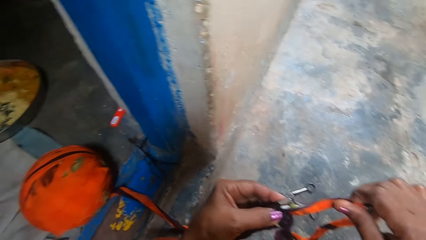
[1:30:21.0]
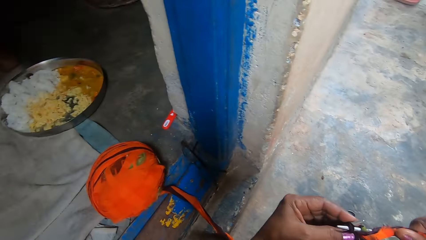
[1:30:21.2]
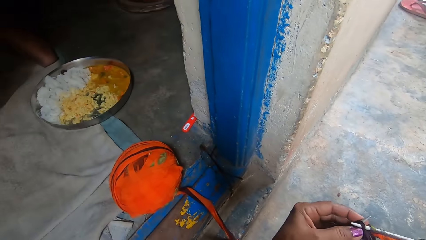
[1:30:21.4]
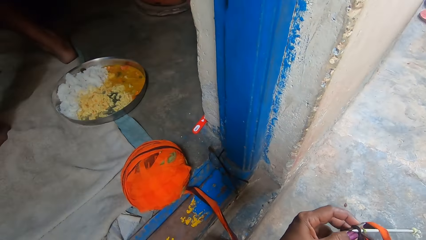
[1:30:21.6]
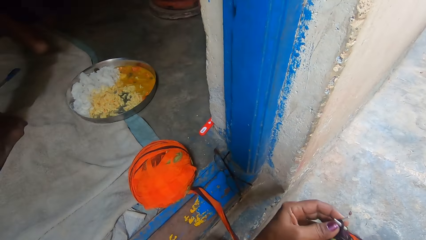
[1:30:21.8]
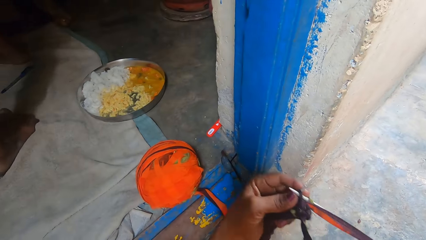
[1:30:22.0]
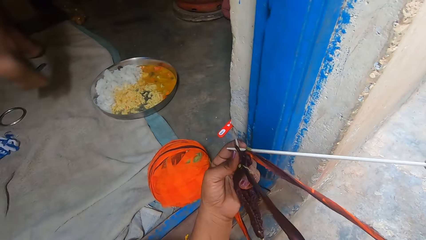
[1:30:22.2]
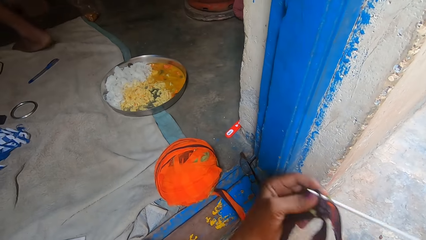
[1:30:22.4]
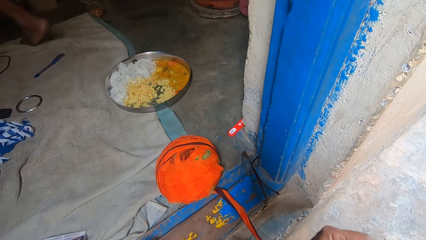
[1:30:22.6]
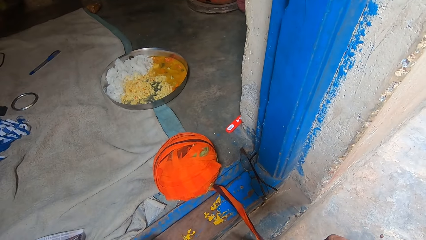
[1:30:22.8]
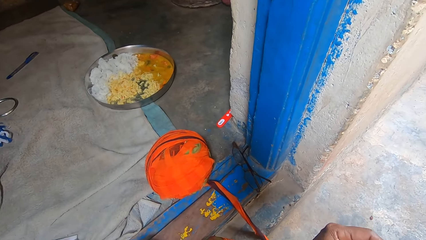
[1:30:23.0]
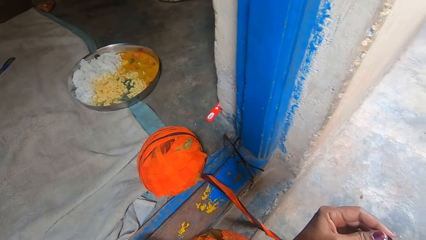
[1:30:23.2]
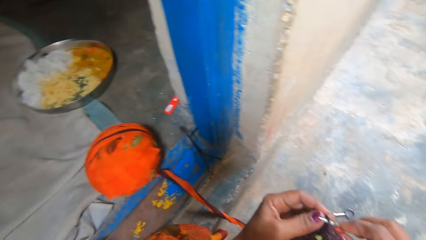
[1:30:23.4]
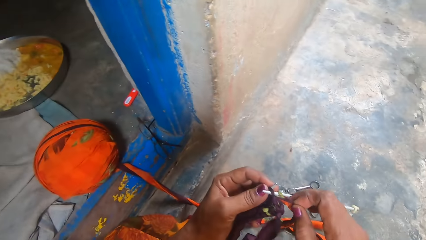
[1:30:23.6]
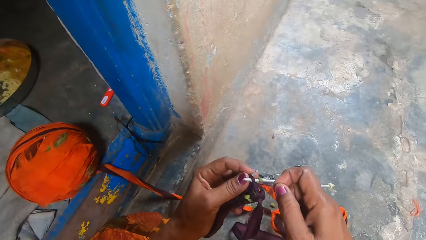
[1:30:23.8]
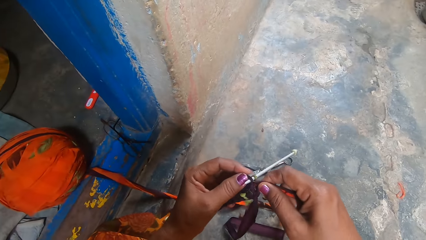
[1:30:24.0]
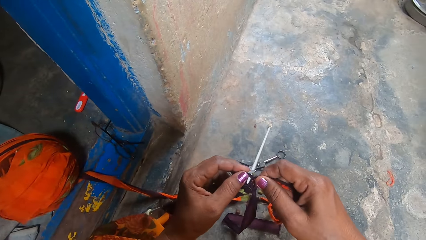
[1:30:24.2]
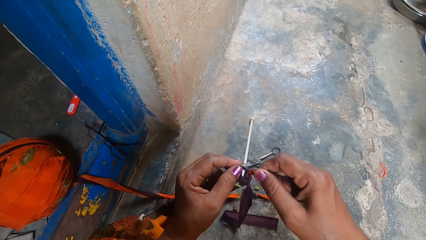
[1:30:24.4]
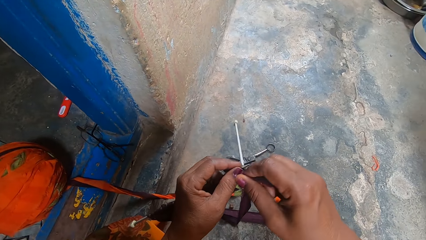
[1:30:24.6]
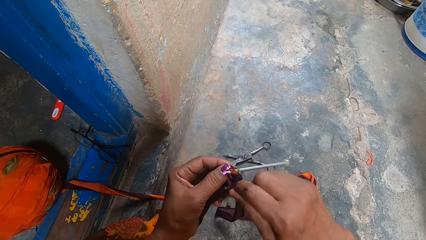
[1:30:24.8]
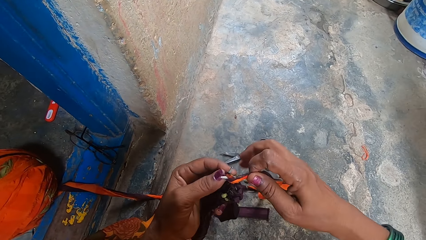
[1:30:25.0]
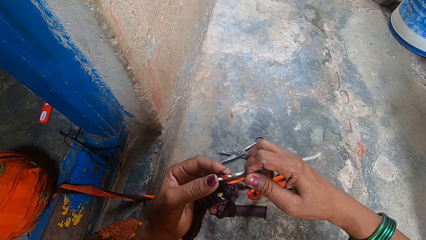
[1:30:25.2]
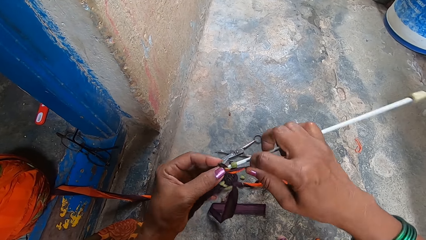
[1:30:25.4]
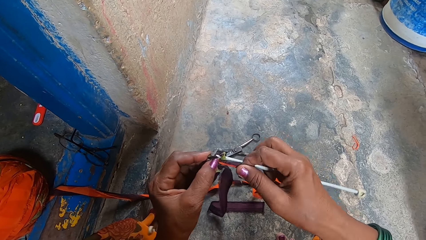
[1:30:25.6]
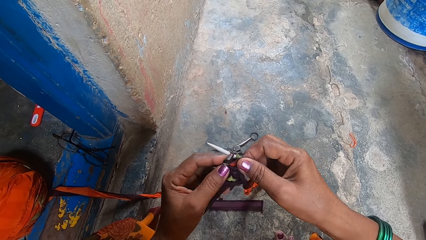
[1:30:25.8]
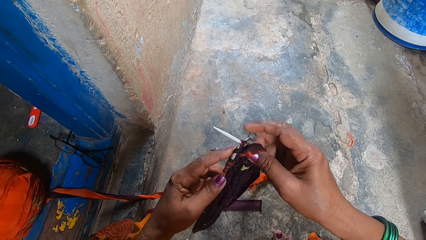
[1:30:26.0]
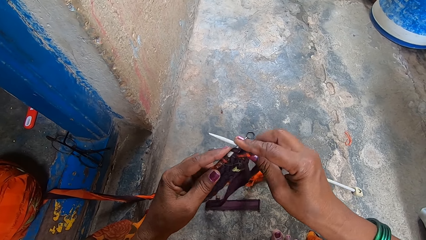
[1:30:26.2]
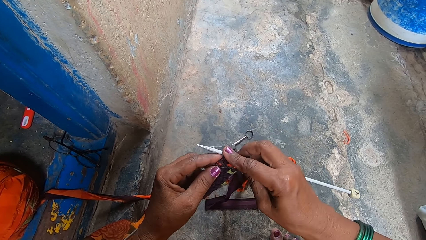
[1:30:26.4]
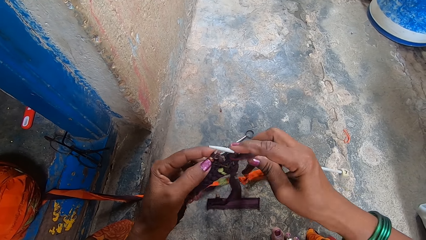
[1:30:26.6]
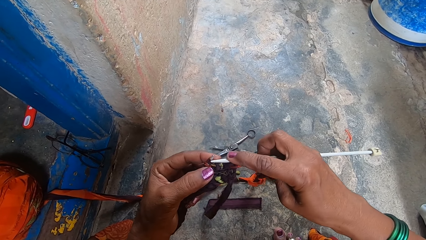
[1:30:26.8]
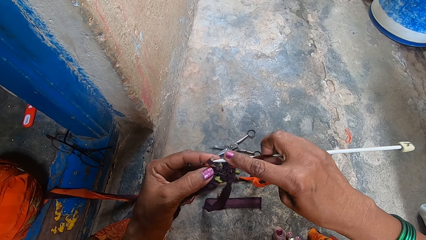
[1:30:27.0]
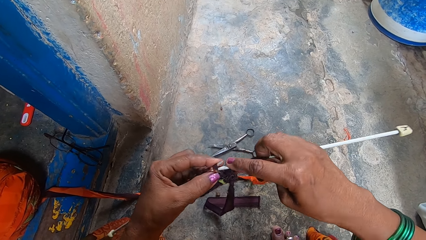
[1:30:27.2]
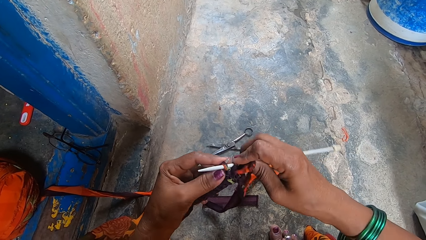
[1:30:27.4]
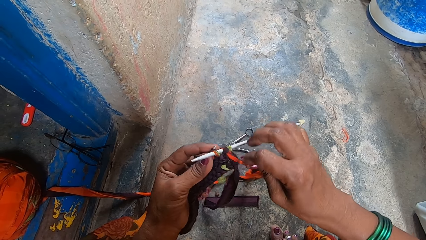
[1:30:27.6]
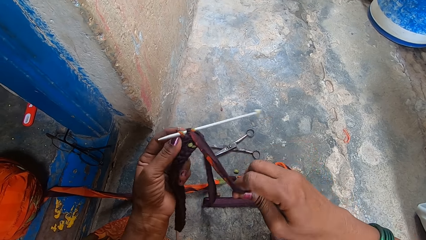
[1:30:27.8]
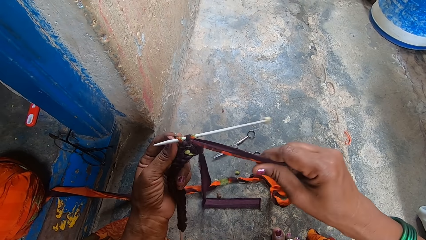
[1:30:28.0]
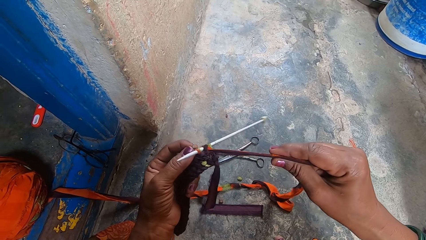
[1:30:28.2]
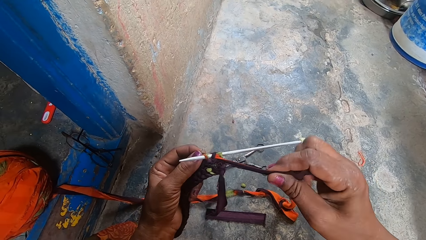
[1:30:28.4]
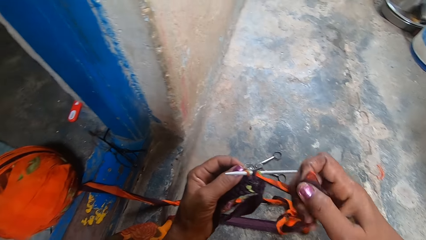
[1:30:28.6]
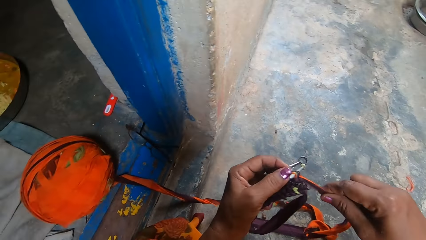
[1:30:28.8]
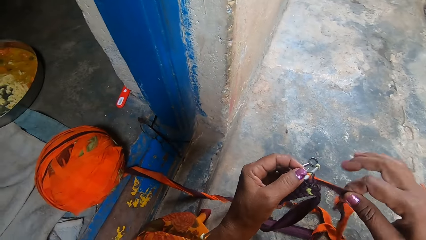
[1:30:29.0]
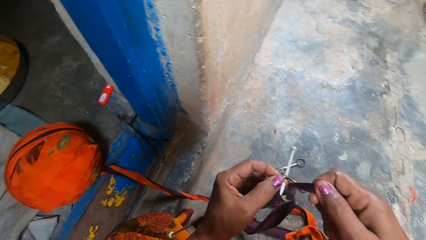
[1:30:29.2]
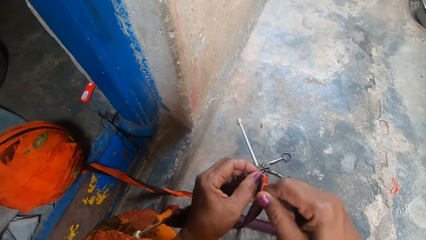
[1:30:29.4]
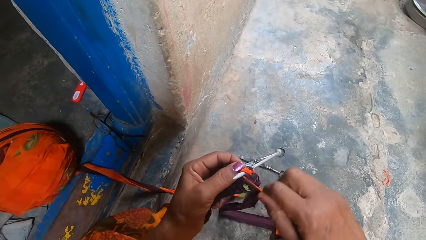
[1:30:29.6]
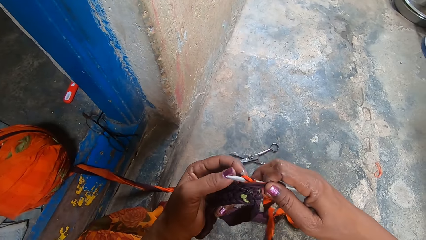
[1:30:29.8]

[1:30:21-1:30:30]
The camera wearer looks at food left by a man. They crochet a fabric with a crochet needle.

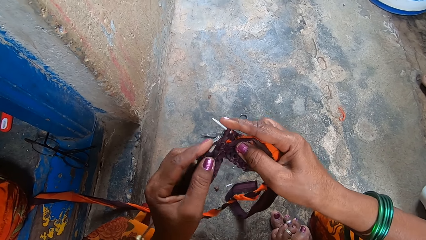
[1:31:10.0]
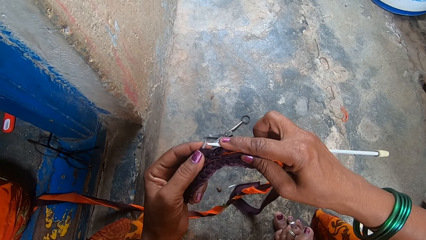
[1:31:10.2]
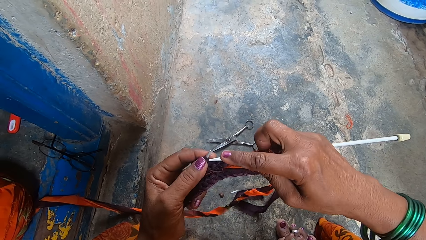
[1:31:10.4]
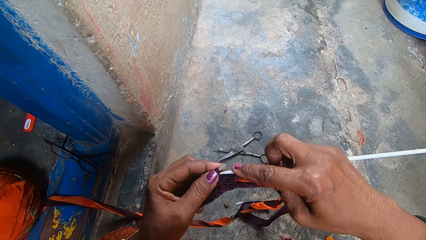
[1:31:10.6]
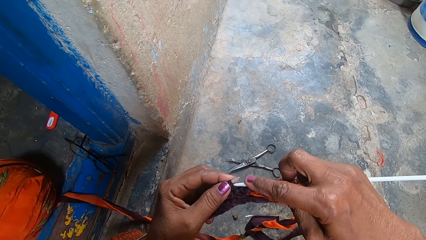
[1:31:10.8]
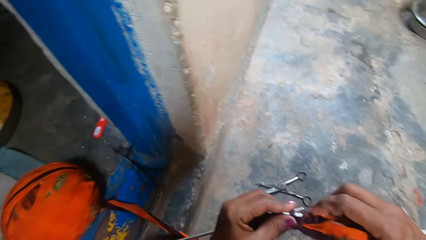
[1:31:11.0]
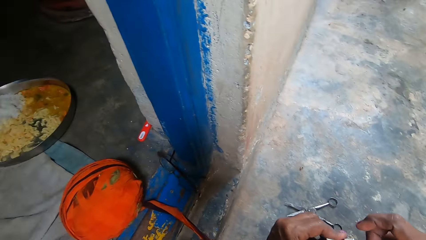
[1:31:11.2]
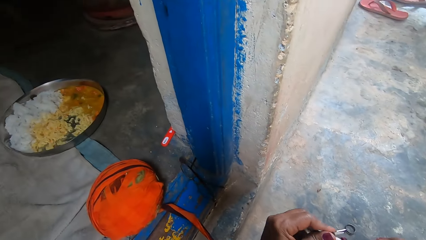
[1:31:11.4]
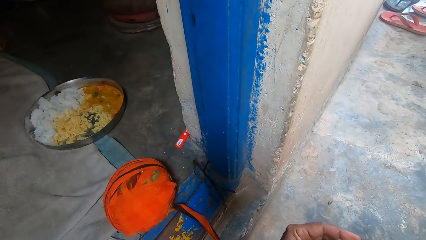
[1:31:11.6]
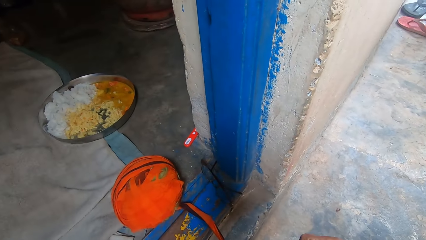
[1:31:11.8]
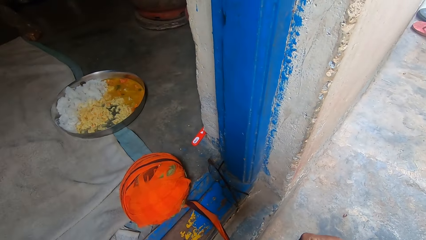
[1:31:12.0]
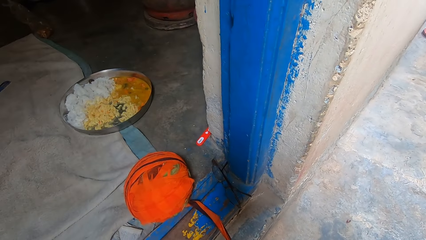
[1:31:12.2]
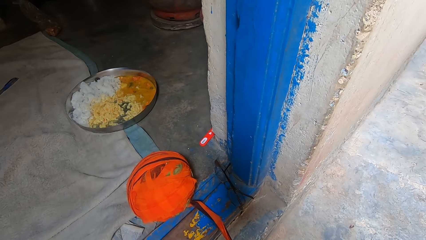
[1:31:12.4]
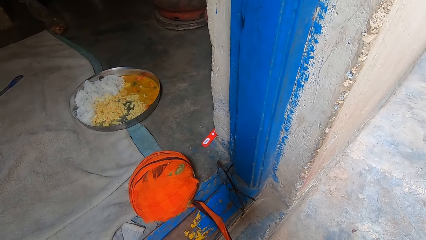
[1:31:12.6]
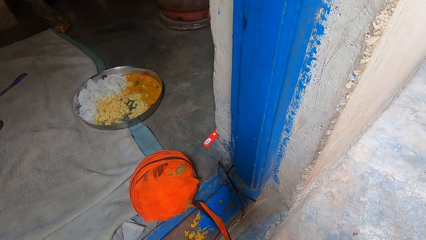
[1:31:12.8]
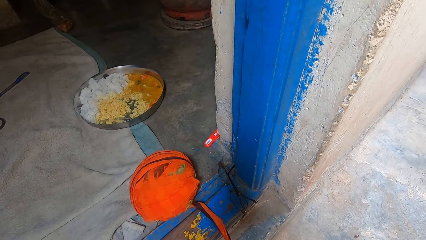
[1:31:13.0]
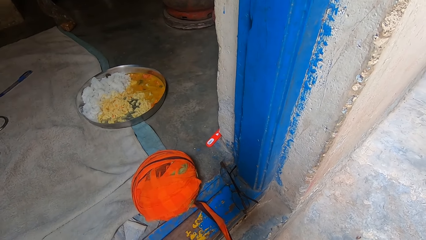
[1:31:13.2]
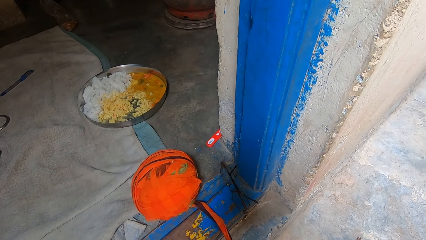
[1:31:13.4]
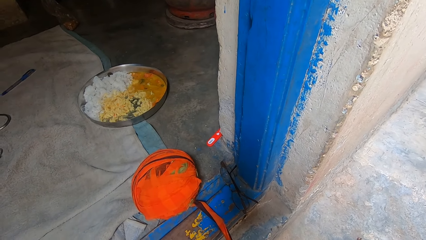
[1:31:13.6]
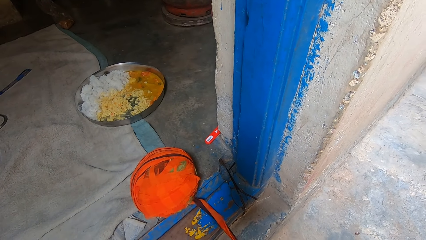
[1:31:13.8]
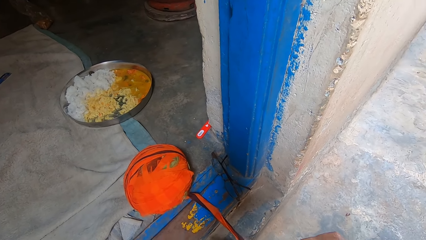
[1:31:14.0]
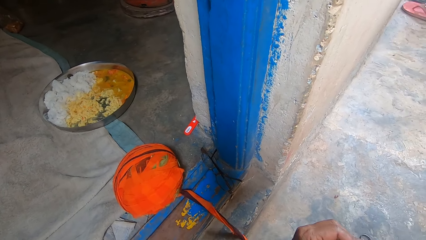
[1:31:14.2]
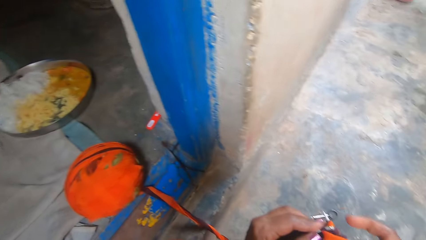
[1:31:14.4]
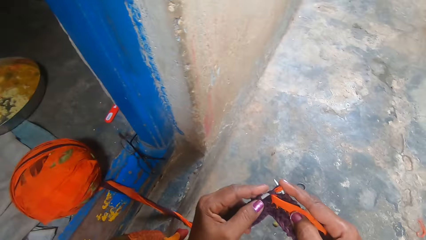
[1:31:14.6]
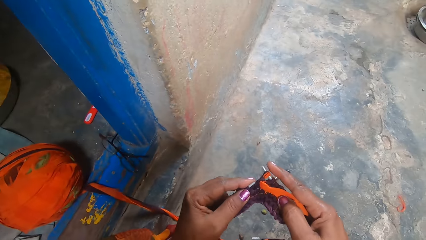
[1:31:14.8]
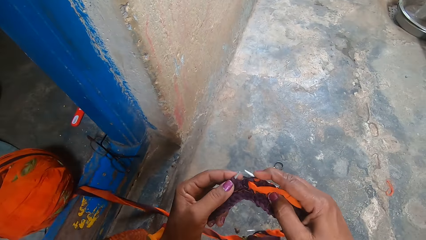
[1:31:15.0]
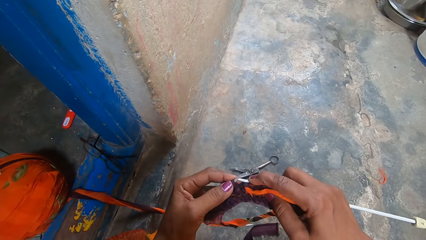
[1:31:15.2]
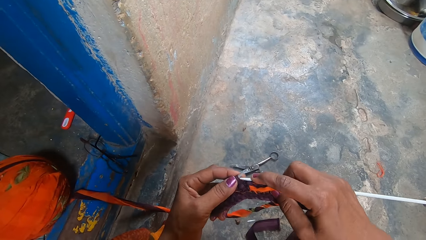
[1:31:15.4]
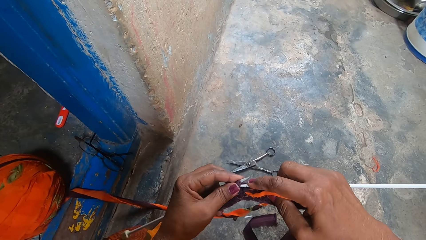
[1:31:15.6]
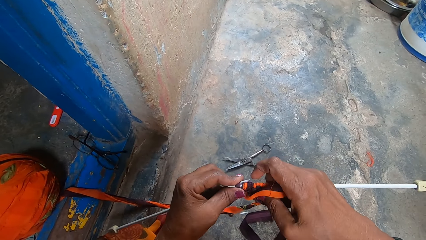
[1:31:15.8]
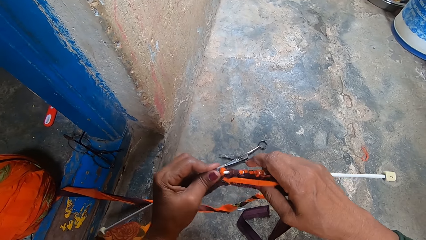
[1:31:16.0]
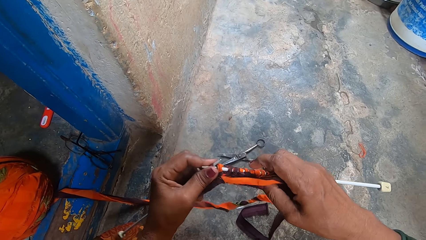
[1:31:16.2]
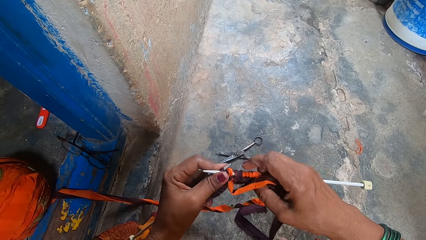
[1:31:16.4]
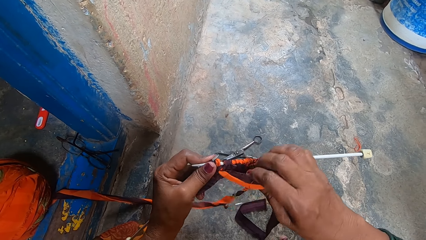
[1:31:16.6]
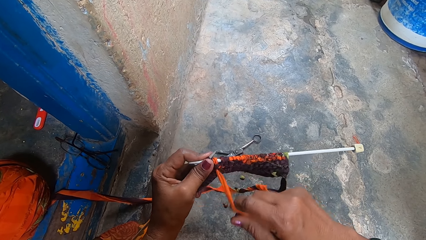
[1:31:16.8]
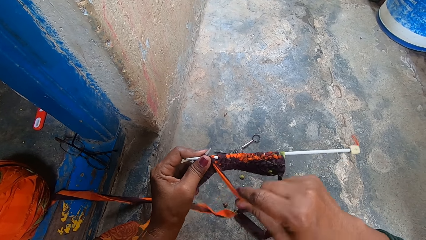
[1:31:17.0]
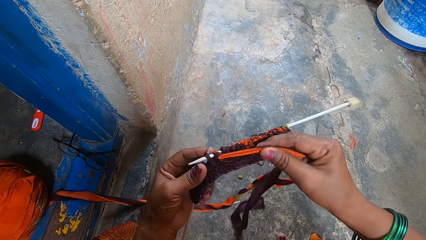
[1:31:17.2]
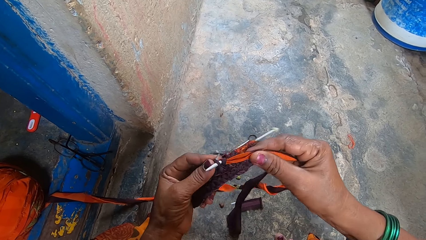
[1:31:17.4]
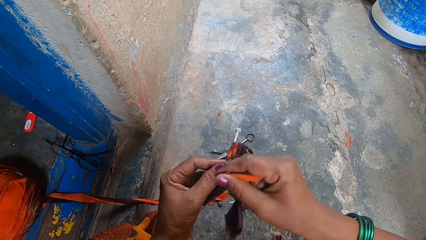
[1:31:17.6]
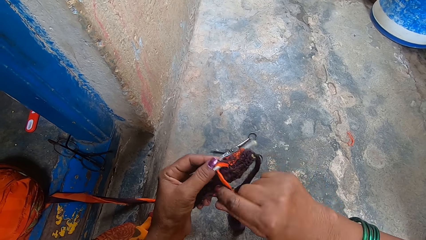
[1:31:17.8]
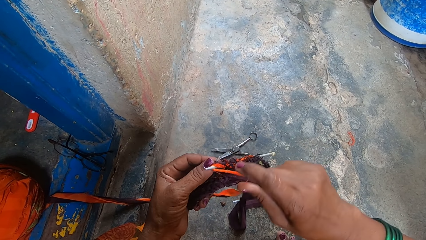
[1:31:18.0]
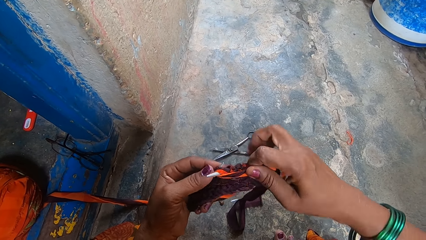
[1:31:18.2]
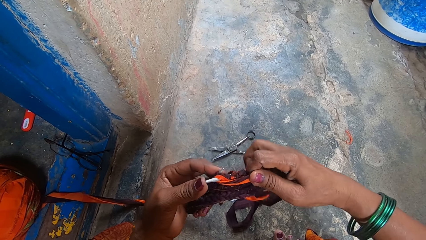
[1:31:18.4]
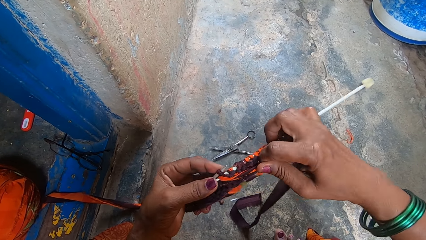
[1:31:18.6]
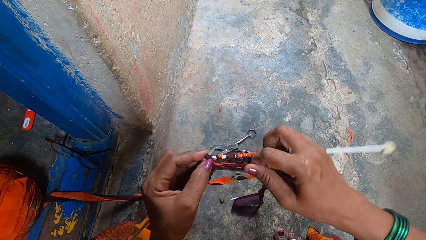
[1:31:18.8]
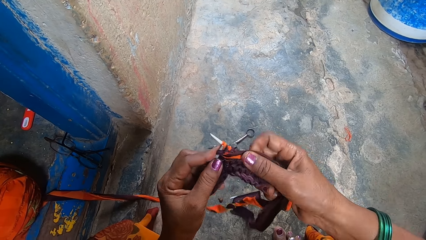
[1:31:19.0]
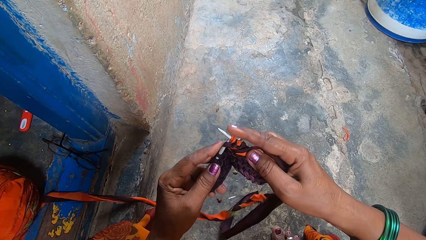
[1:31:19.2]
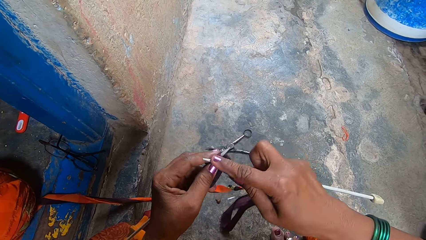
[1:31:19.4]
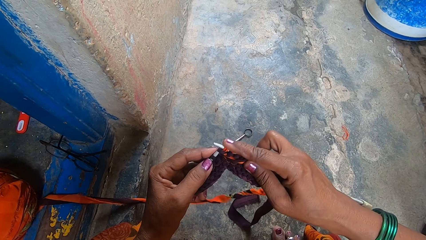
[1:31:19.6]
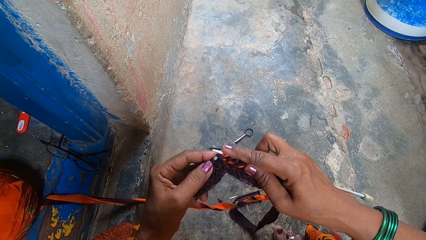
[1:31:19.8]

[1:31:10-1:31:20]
The camera wearer looks in the house. They knit a fabric with the knitting needles.
